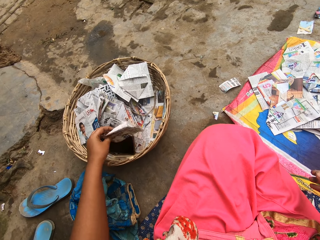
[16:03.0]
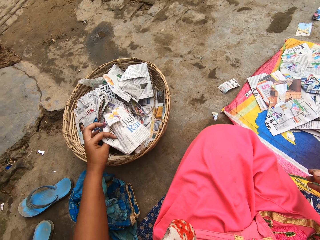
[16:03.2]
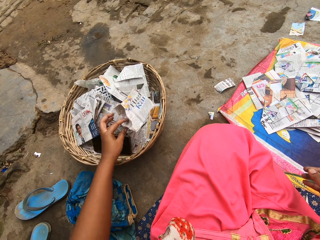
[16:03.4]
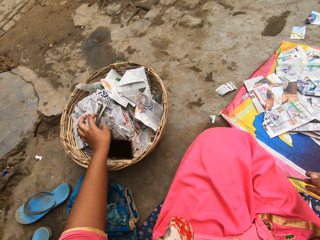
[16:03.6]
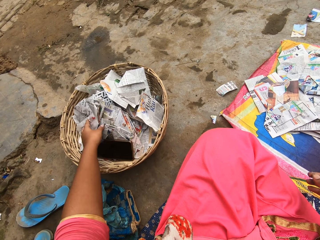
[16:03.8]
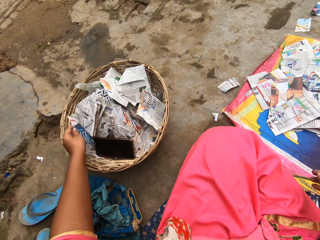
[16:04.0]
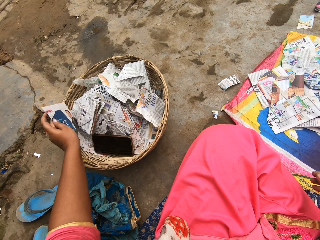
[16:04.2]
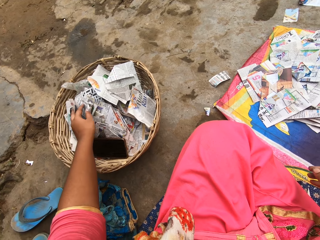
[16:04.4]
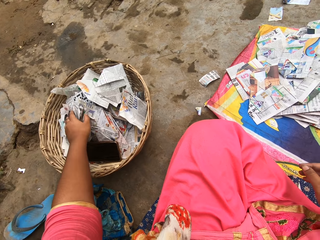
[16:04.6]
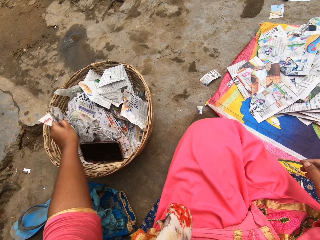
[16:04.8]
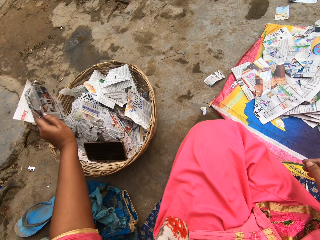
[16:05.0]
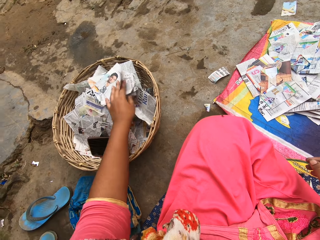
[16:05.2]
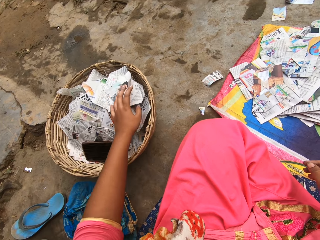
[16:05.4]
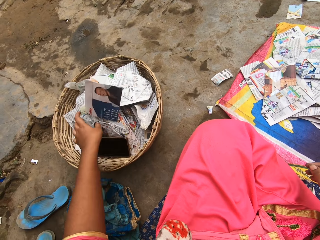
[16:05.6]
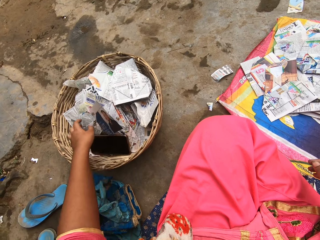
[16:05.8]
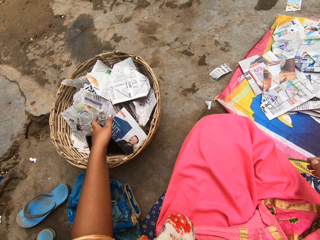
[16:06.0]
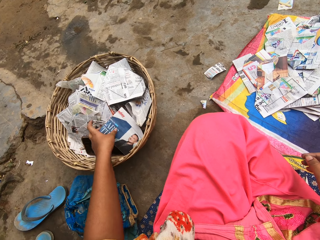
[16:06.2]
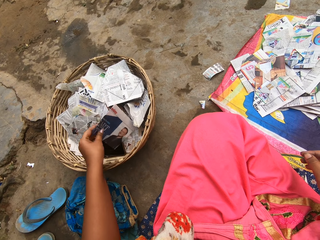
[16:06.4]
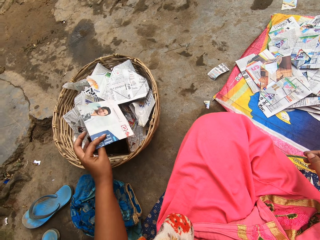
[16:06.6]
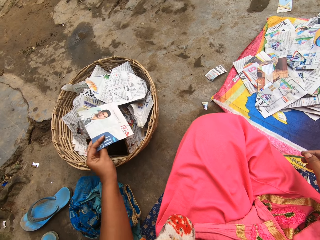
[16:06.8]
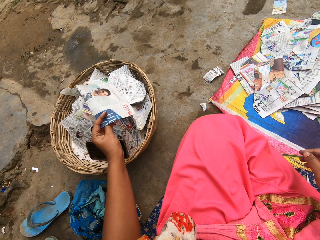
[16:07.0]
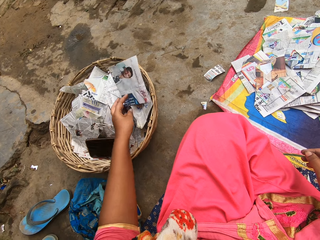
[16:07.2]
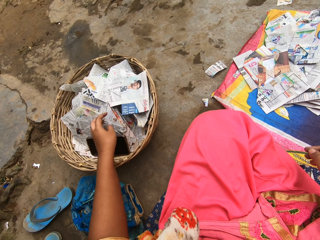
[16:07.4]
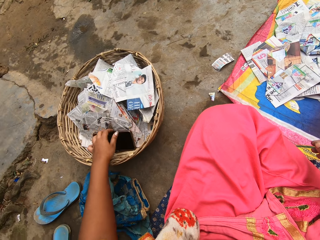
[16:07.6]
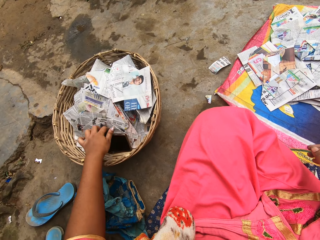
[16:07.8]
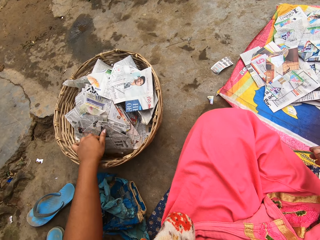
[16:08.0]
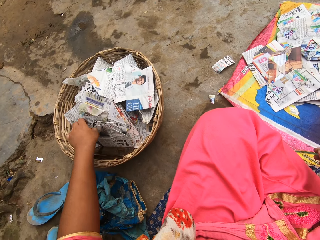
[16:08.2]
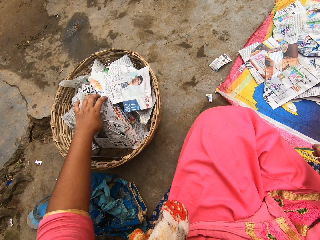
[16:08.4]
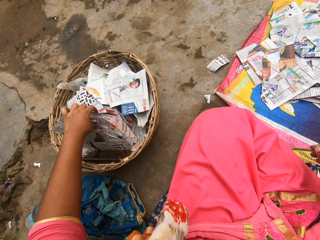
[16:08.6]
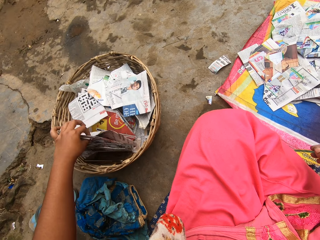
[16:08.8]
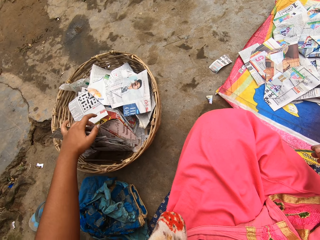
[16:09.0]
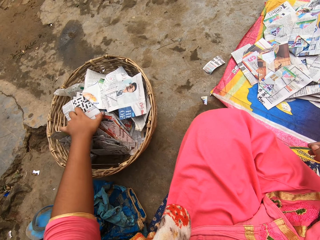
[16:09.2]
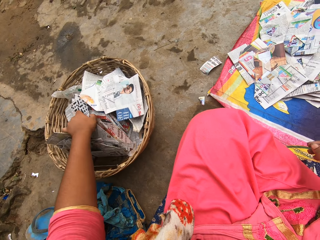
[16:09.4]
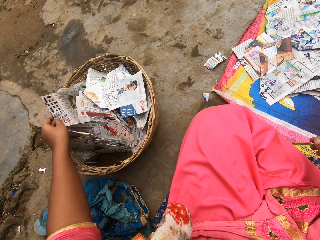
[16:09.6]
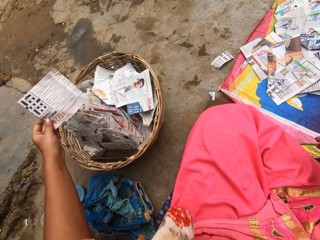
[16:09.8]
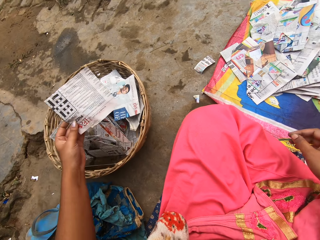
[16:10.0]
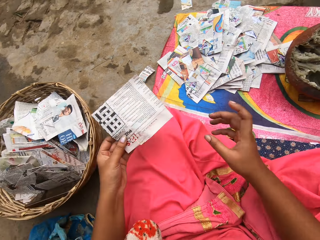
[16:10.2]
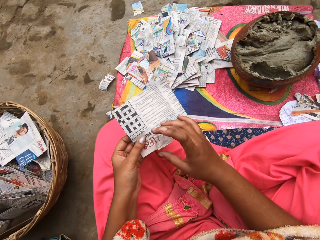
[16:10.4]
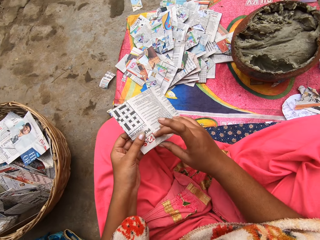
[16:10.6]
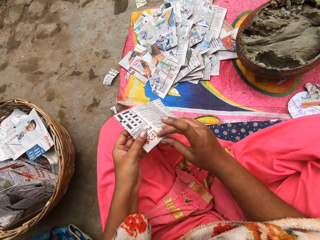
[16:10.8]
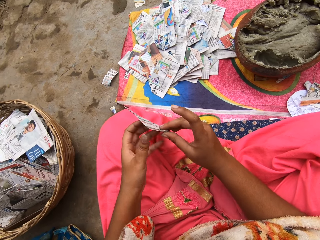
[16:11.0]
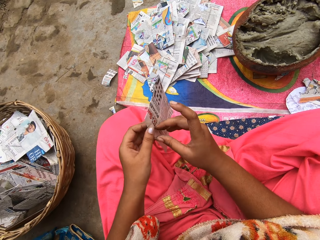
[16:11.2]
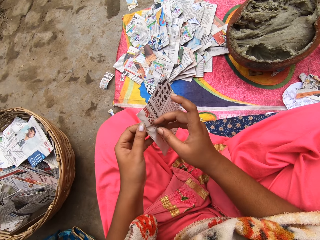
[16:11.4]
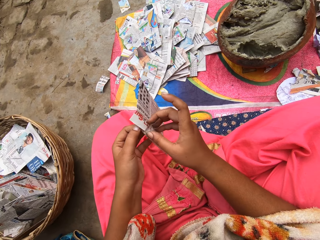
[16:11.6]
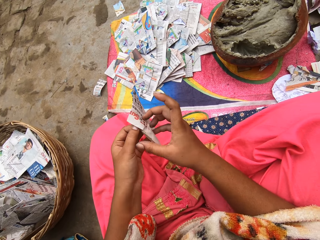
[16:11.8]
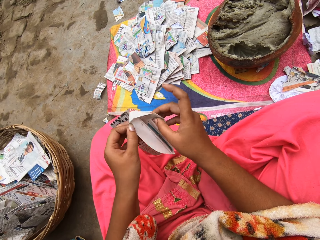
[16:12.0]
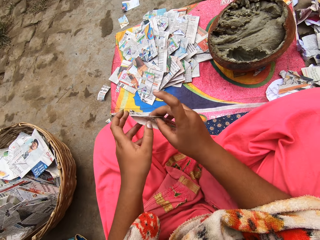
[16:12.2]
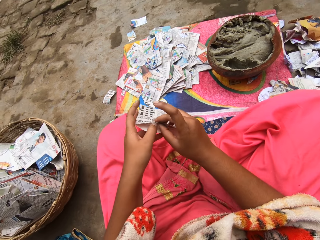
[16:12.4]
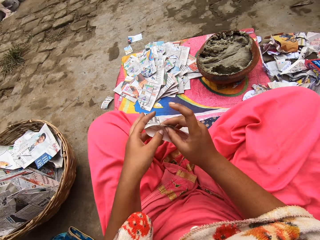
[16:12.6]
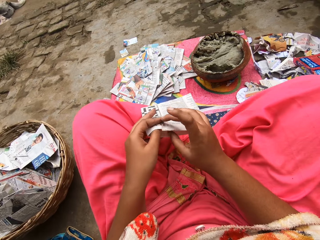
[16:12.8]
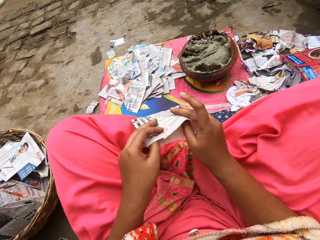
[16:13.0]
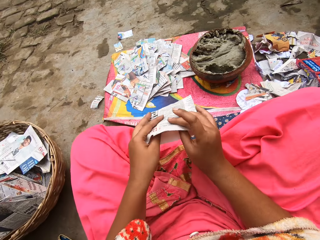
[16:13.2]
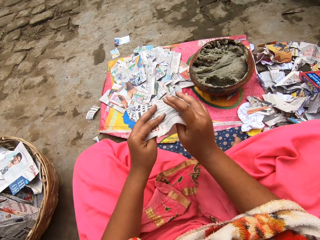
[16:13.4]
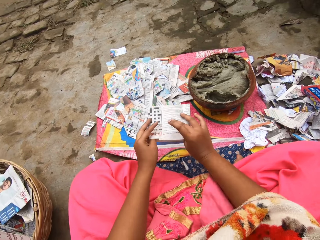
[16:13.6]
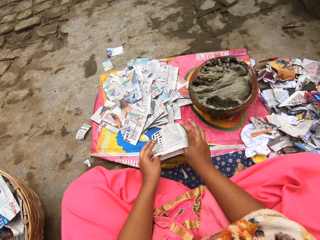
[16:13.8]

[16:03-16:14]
The camera wearer picks a piece of paper from the basket with her left hand. She touches the paper in the hands. She holds the piece of paper with both hands.

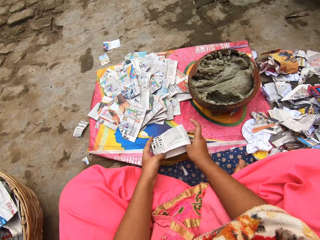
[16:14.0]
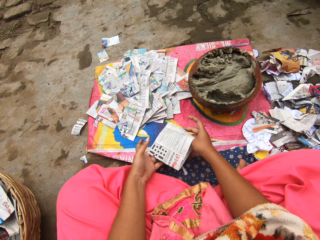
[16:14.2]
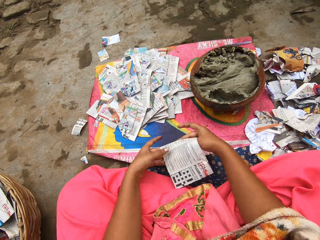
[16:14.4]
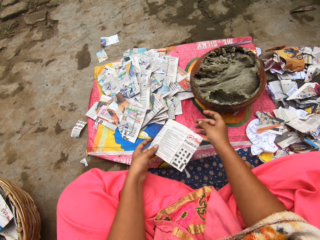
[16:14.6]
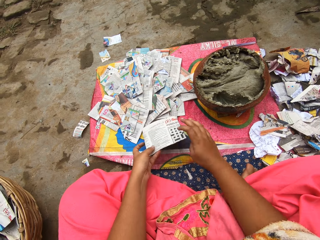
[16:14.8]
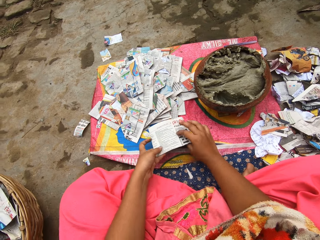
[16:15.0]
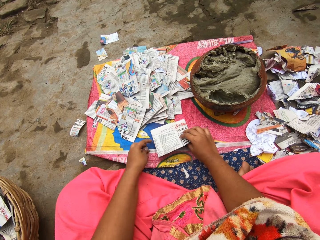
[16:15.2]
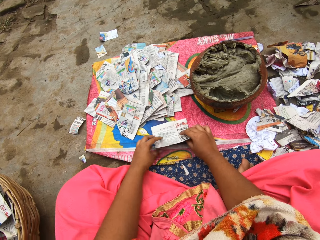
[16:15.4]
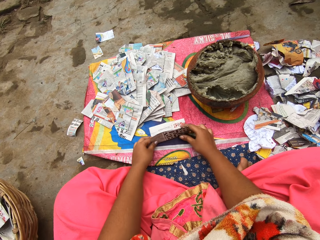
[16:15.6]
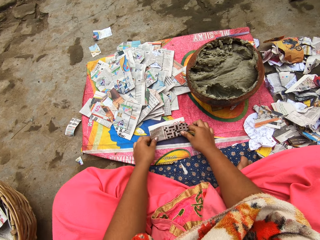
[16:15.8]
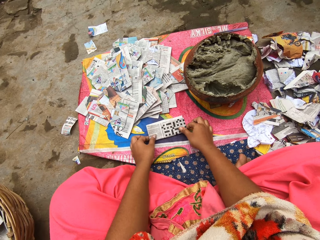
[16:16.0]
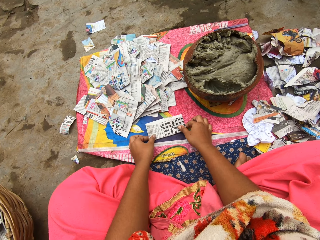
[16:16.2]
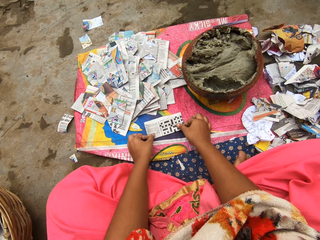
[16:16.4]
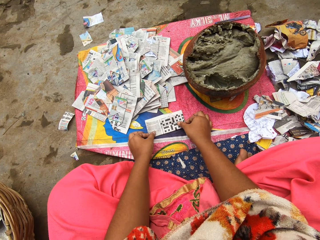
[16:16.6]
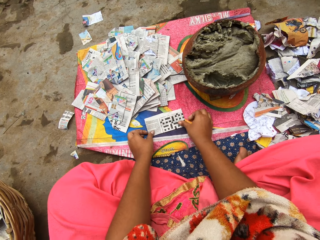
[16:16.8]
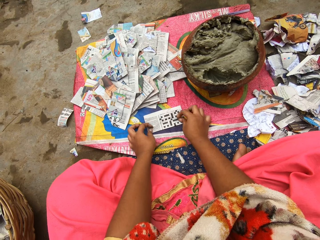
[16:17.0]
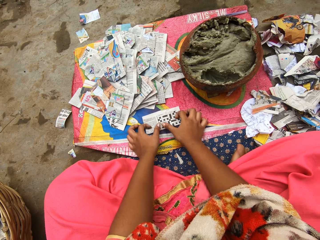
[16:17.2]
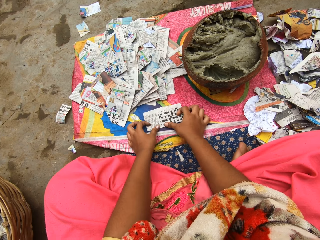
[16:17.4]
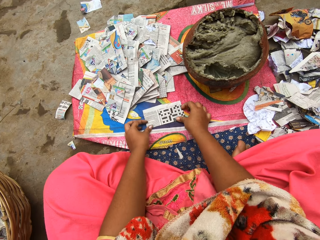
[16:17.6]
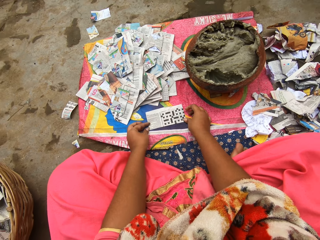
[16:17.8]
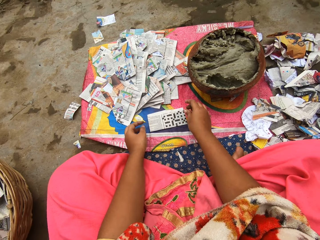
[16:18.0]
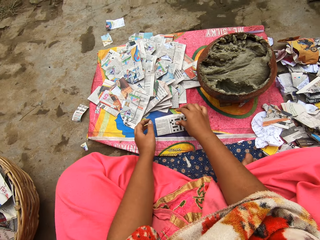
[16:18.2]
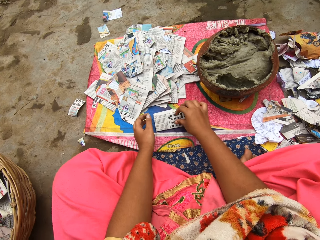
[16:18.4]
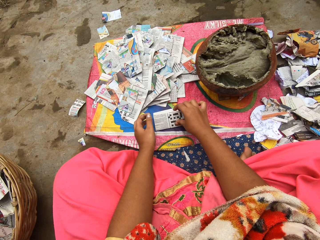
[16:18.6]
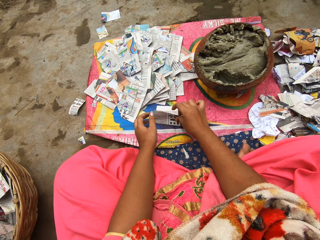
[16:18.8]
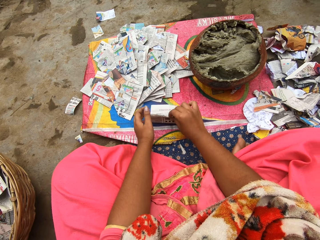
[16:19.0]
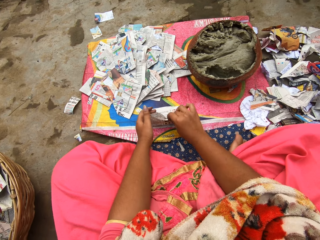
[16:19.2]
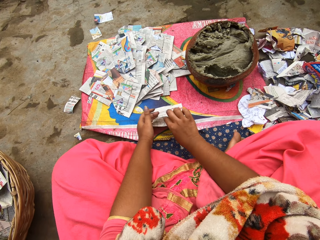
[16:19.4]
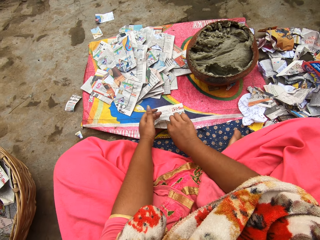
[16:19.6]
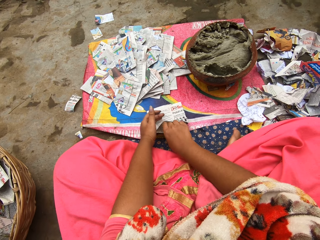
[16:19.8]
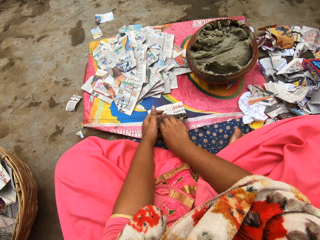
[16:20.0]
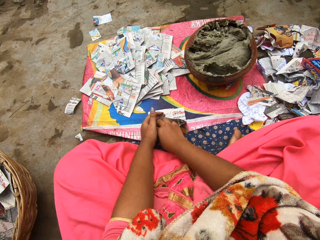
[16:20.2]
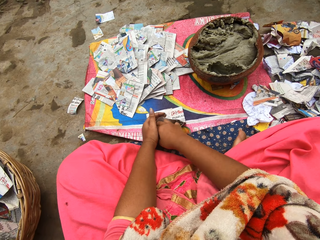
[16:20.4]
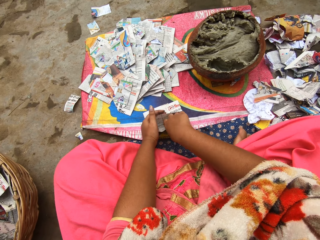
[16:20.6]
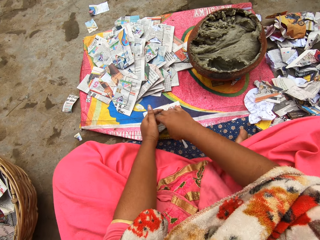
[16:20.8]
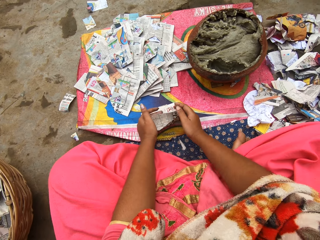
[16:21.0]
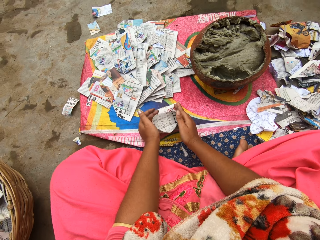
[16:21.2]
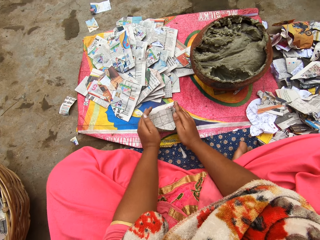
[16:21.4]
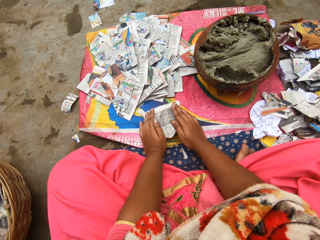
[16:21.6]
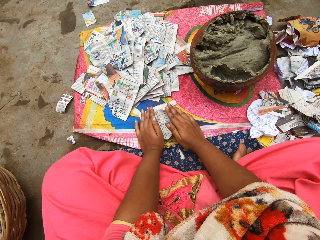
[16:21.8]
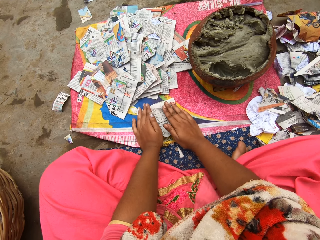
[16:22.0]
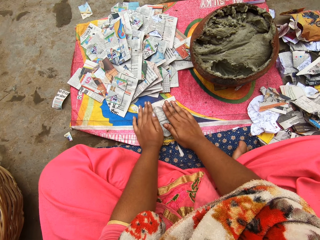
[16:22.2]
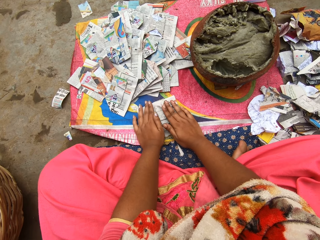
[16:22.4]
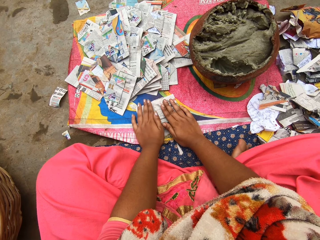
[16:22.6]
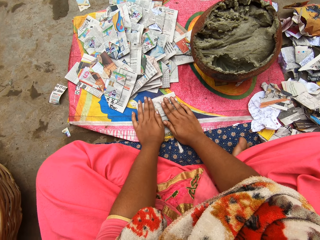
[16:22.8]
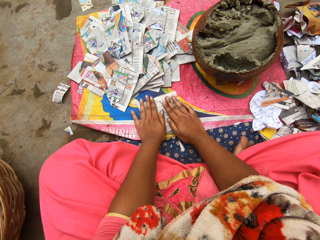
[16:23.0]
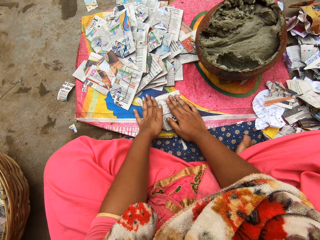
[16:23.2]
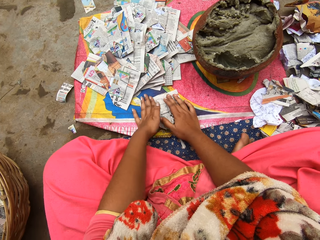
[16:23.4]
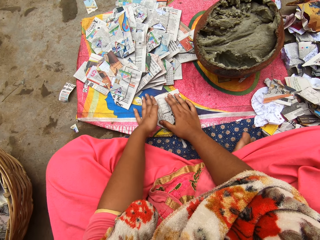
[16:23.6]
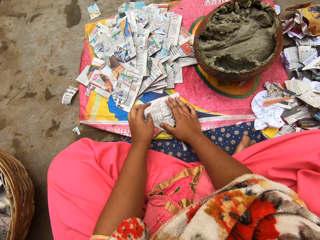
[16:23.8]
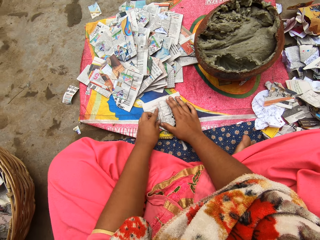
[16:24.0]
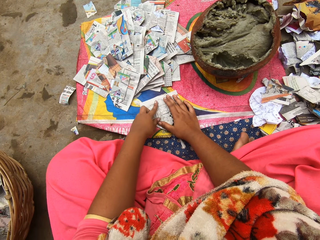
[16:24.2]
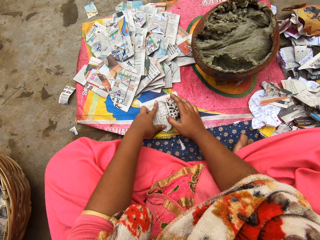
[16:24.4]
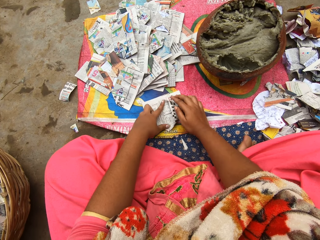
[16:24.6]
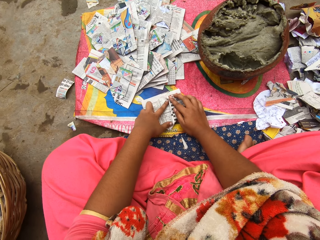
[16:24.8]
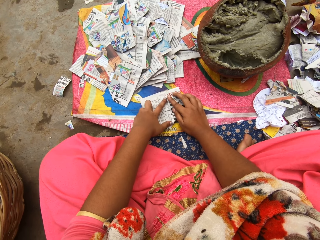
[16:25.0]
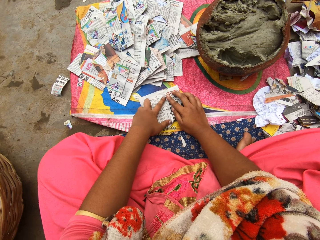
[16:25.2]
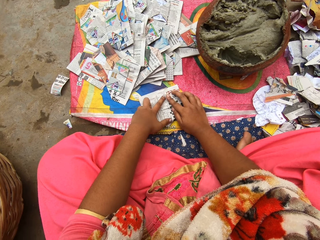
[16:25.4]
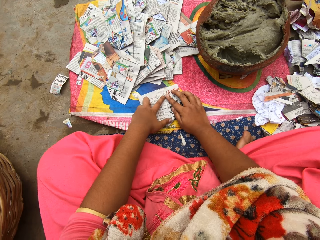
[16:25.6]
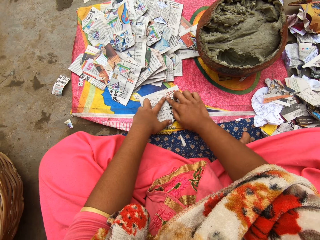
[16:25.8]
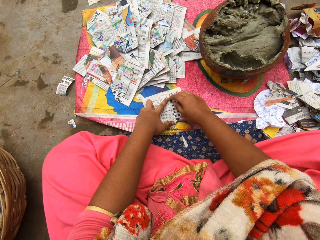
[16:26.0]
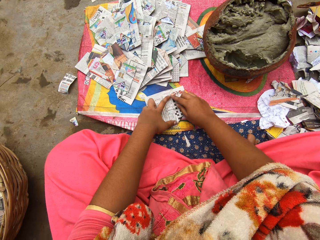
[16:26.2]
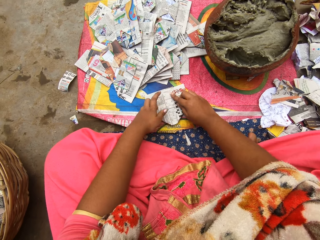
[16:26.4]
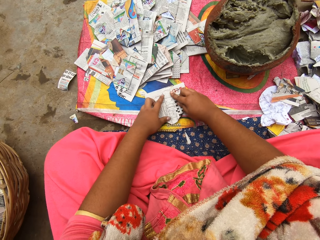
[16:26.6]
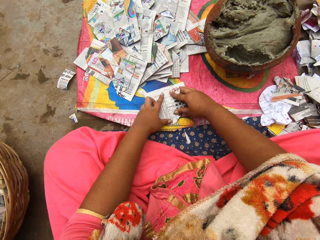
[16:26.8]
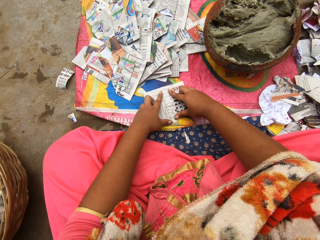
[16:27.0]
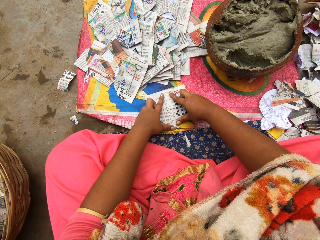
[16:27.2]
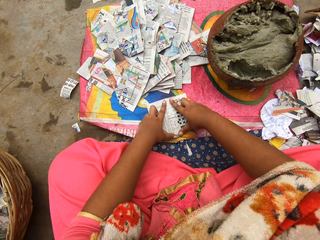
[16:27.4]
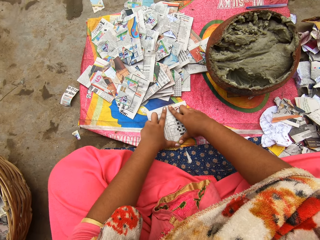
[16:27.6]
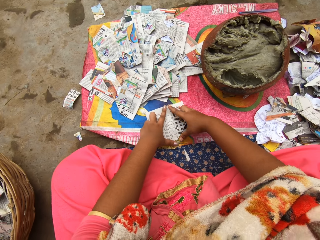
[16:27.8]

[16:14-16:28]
The camera wearer puts a paper on the table. They fold the paper on the sac on the ground with both hands. They make a pattern with the paper on the table.
